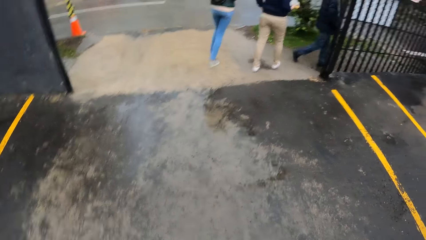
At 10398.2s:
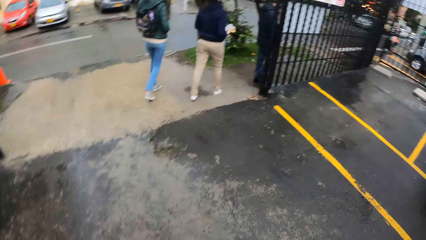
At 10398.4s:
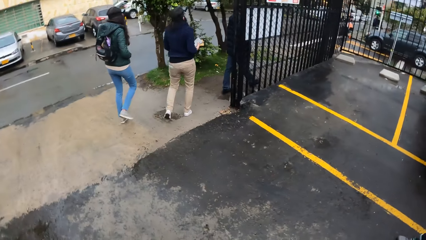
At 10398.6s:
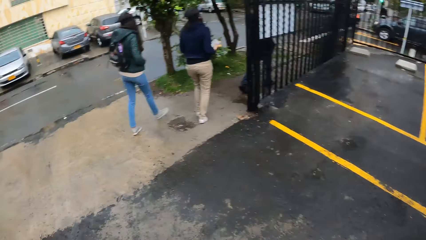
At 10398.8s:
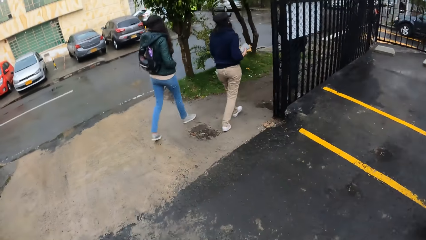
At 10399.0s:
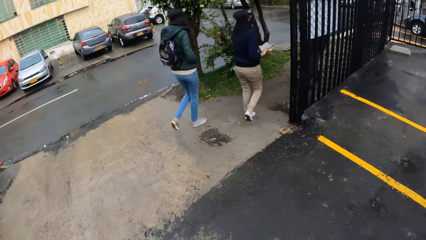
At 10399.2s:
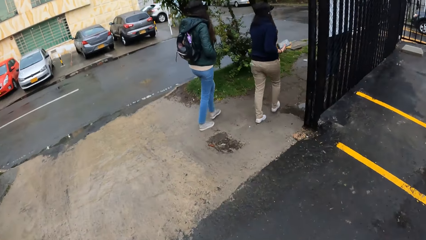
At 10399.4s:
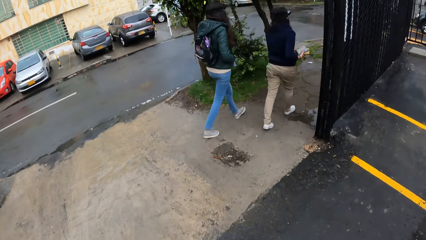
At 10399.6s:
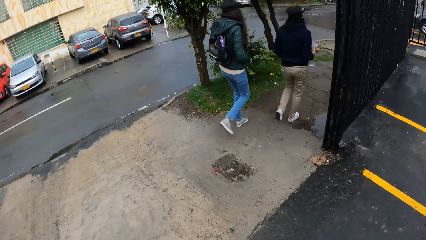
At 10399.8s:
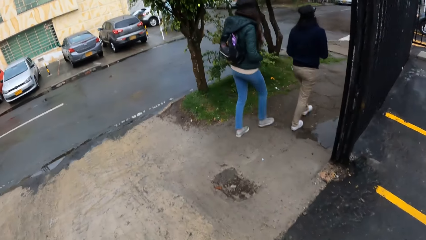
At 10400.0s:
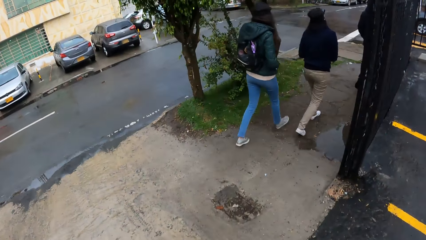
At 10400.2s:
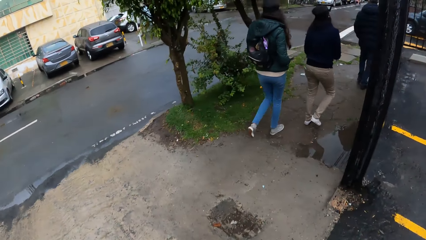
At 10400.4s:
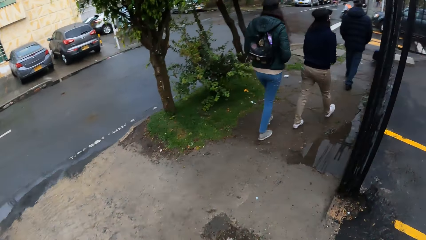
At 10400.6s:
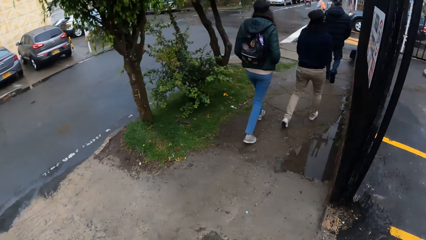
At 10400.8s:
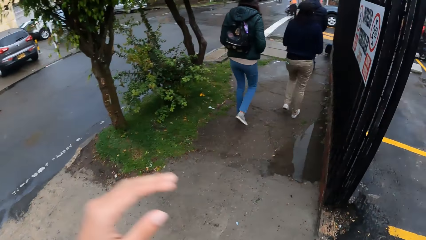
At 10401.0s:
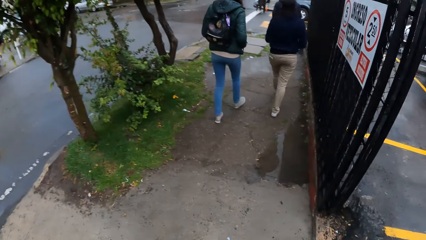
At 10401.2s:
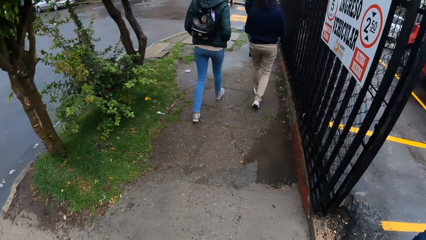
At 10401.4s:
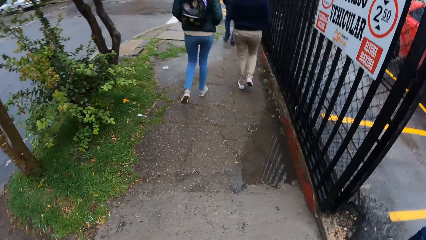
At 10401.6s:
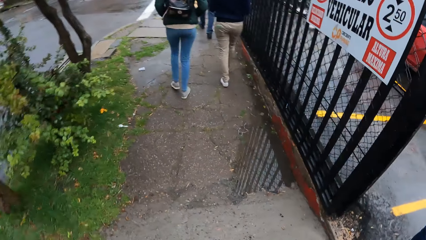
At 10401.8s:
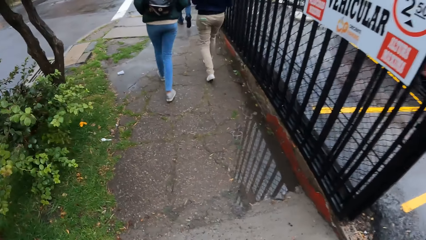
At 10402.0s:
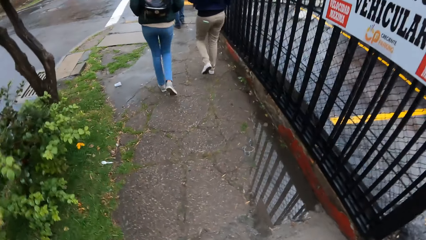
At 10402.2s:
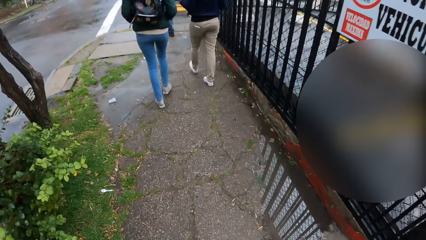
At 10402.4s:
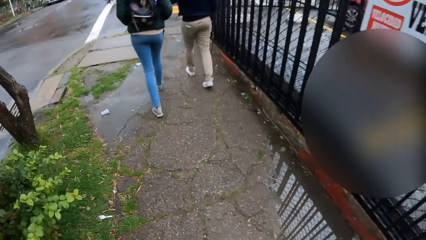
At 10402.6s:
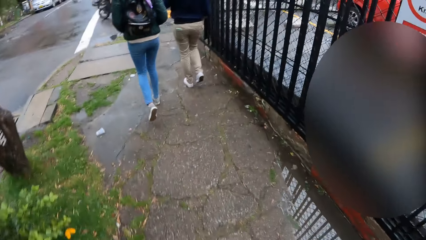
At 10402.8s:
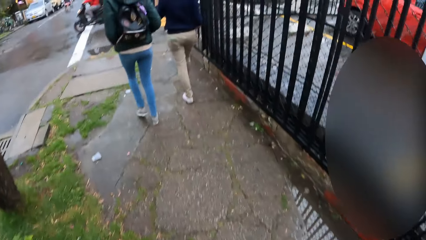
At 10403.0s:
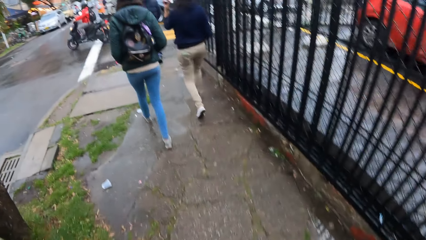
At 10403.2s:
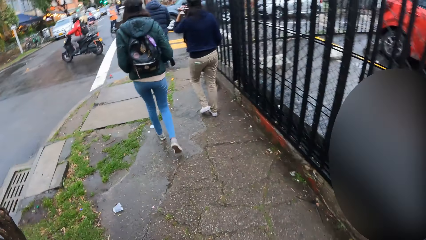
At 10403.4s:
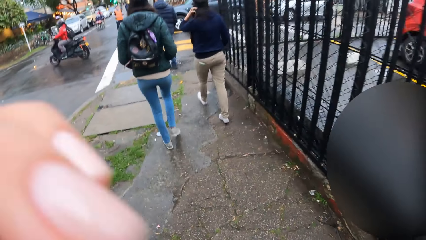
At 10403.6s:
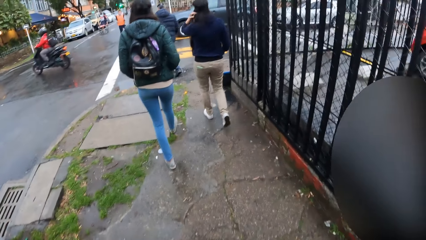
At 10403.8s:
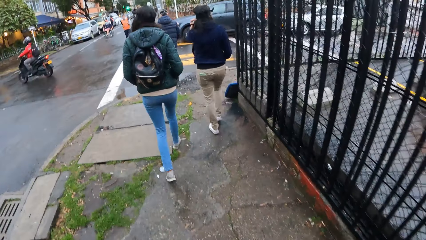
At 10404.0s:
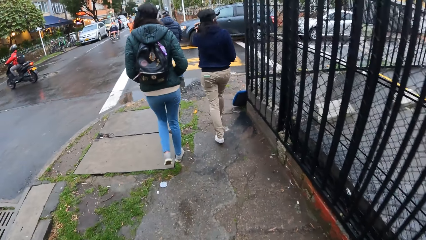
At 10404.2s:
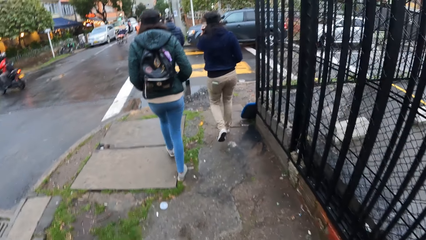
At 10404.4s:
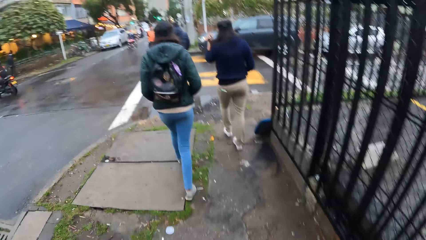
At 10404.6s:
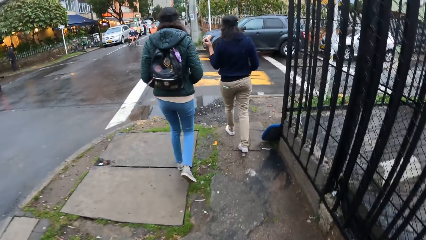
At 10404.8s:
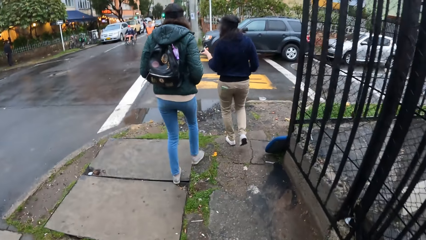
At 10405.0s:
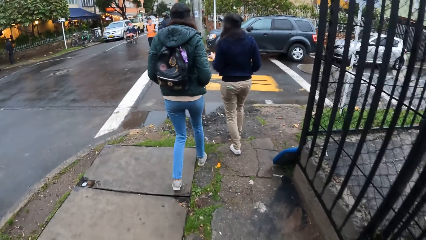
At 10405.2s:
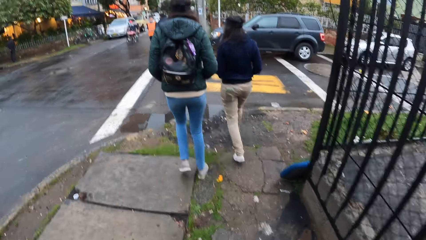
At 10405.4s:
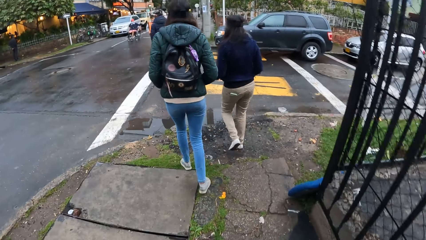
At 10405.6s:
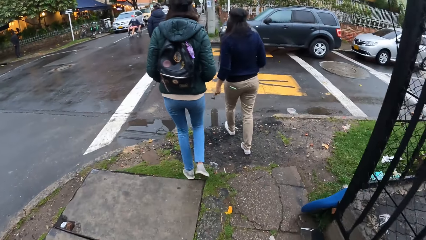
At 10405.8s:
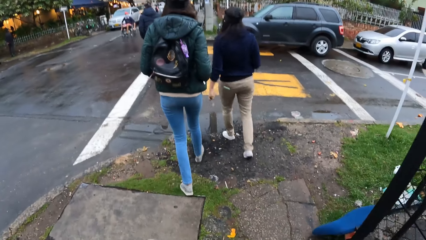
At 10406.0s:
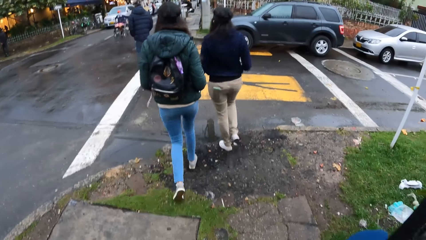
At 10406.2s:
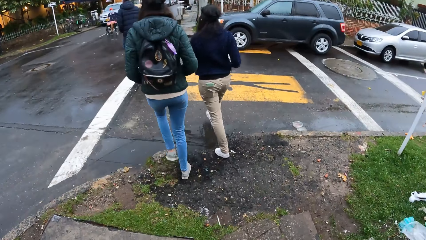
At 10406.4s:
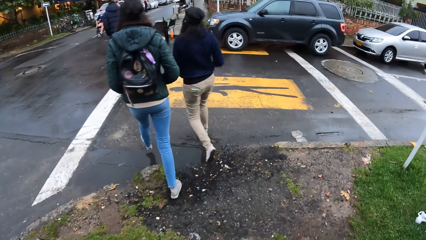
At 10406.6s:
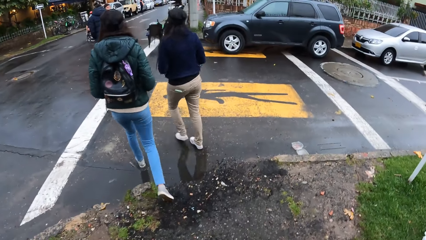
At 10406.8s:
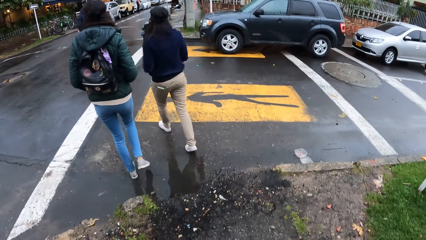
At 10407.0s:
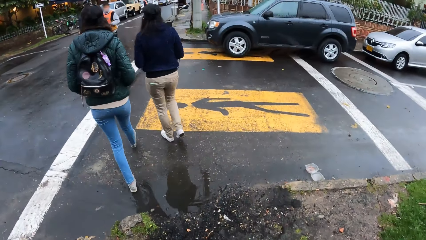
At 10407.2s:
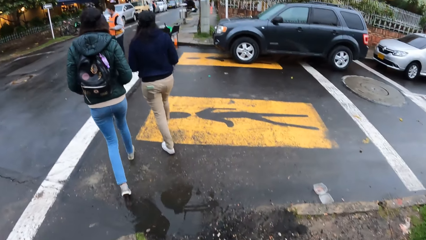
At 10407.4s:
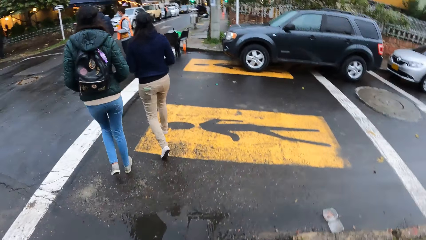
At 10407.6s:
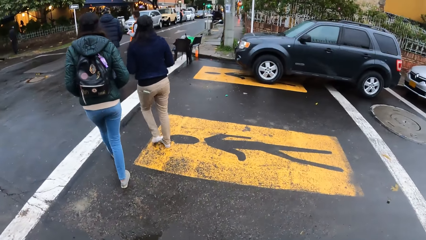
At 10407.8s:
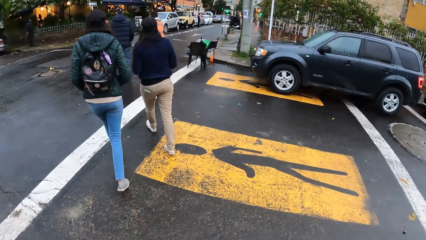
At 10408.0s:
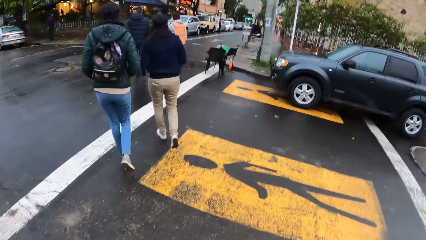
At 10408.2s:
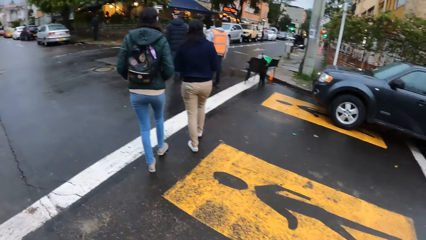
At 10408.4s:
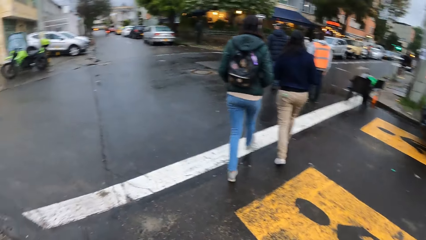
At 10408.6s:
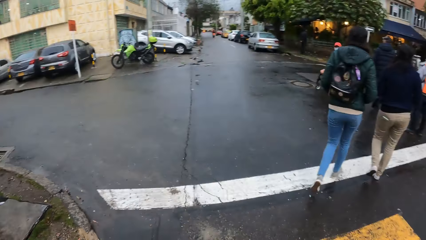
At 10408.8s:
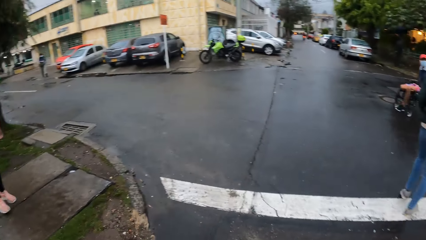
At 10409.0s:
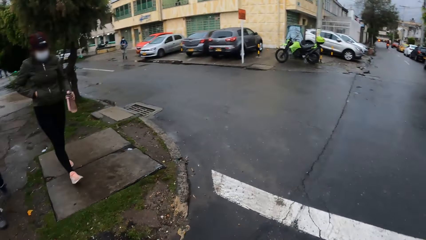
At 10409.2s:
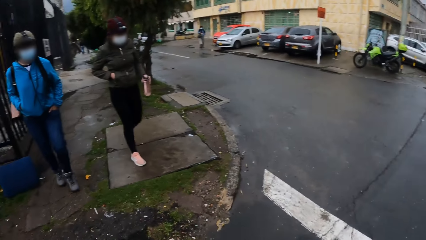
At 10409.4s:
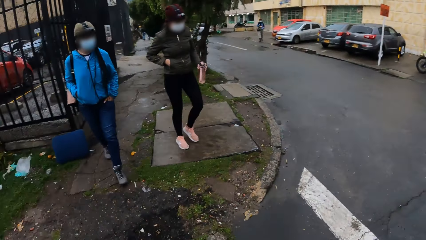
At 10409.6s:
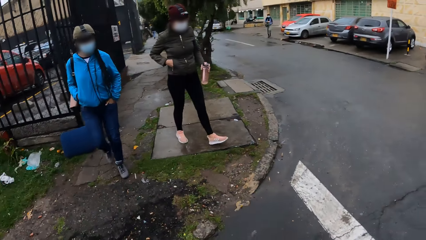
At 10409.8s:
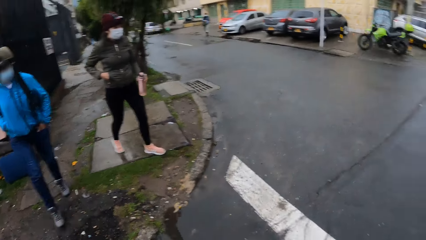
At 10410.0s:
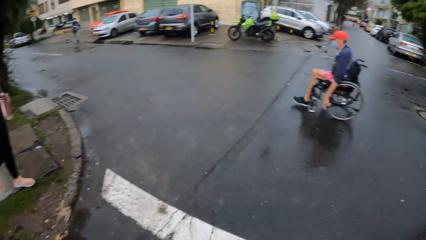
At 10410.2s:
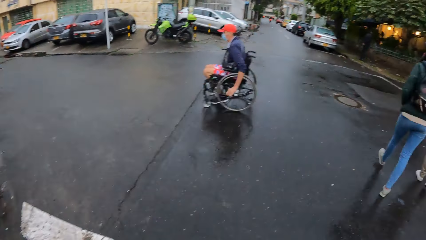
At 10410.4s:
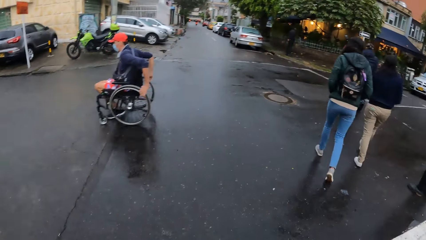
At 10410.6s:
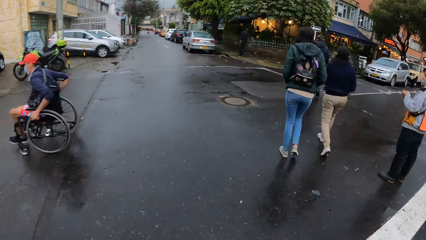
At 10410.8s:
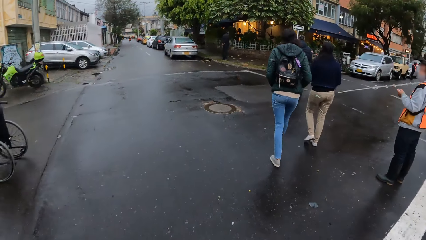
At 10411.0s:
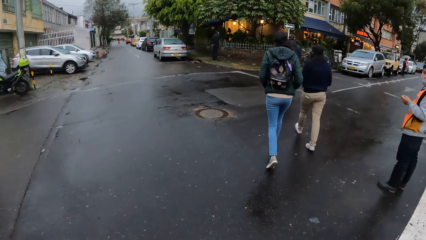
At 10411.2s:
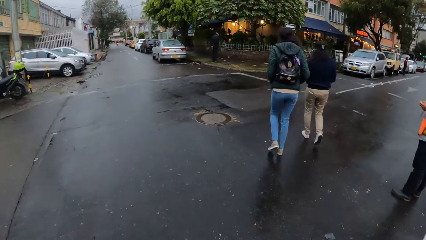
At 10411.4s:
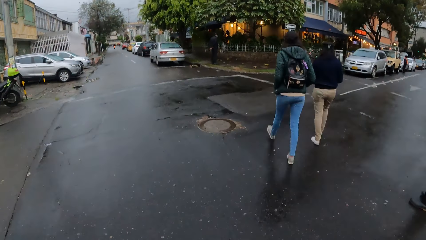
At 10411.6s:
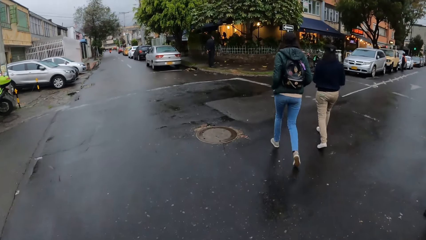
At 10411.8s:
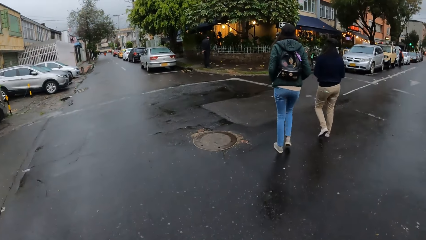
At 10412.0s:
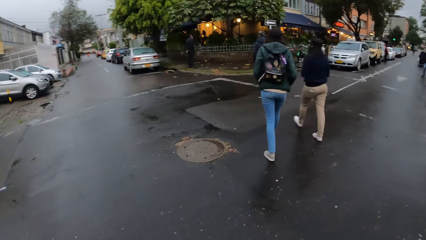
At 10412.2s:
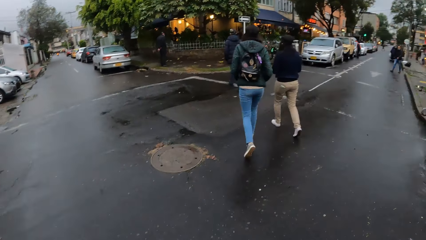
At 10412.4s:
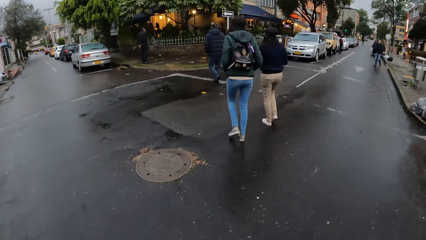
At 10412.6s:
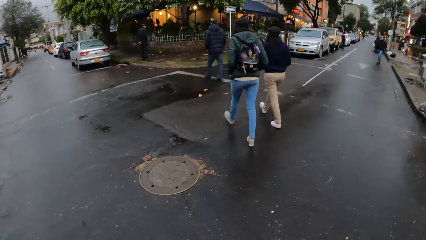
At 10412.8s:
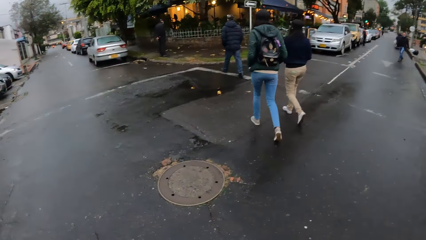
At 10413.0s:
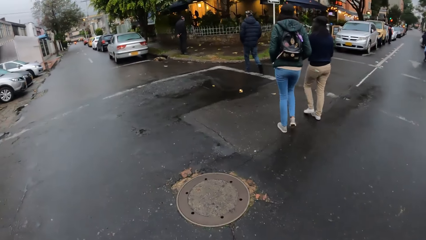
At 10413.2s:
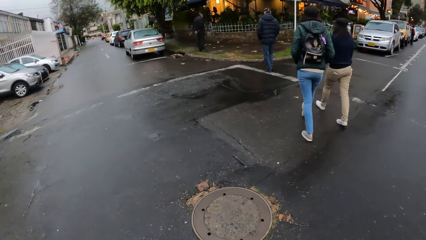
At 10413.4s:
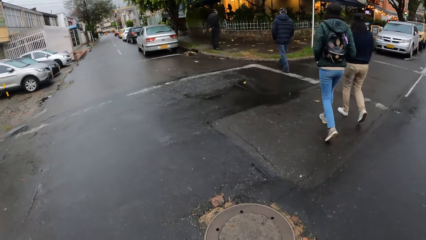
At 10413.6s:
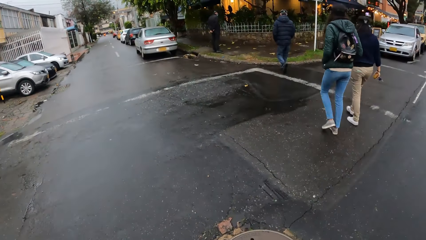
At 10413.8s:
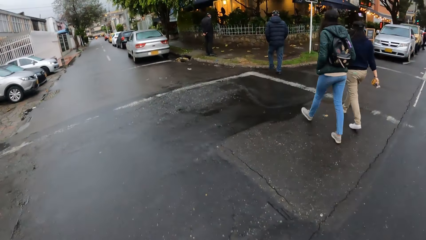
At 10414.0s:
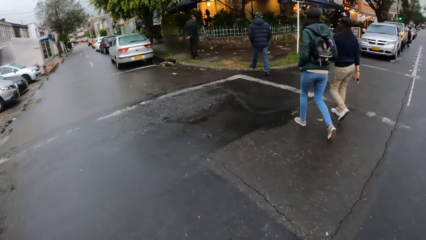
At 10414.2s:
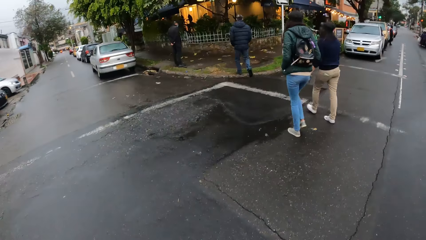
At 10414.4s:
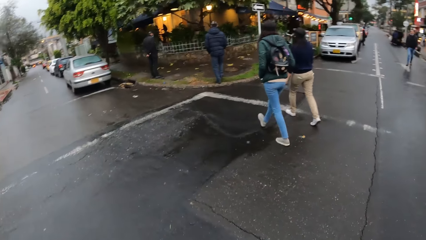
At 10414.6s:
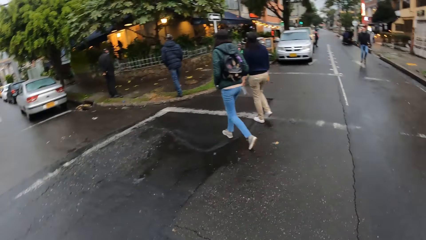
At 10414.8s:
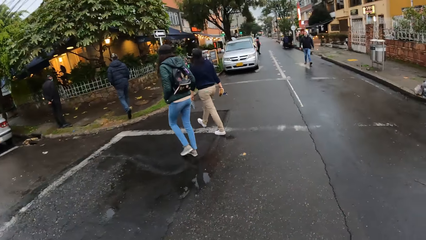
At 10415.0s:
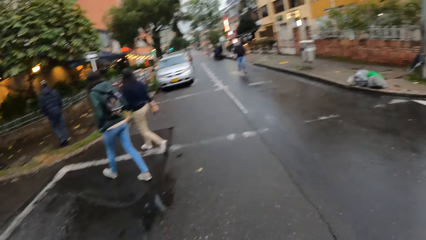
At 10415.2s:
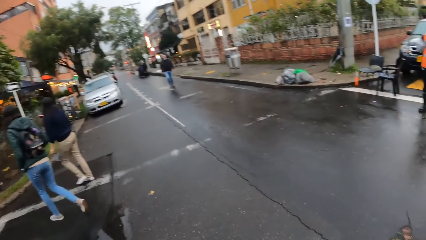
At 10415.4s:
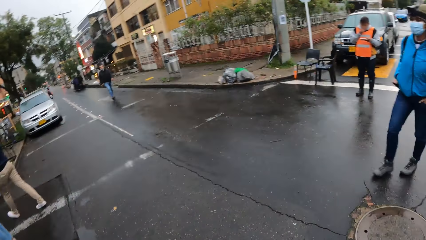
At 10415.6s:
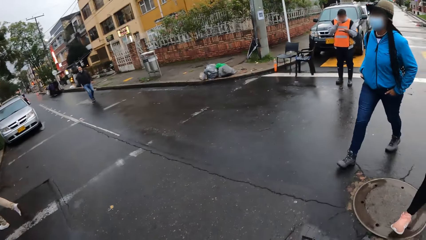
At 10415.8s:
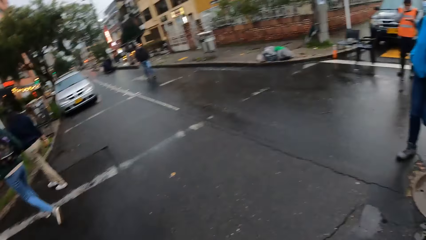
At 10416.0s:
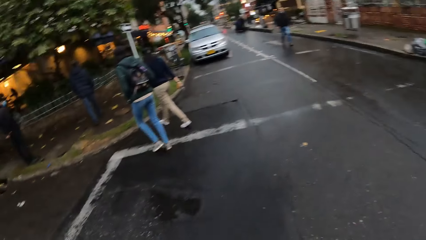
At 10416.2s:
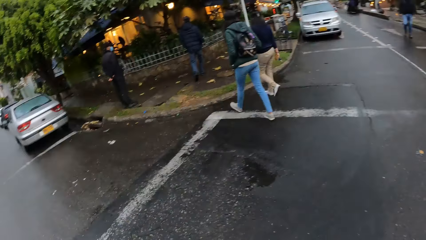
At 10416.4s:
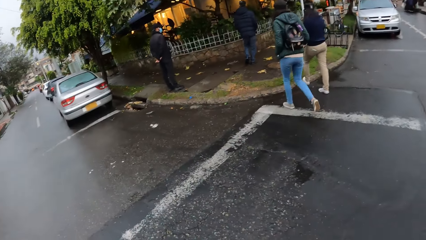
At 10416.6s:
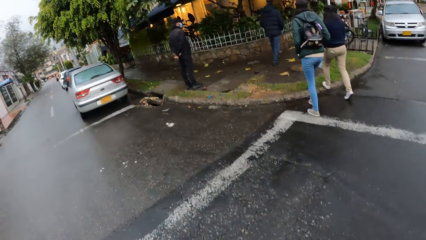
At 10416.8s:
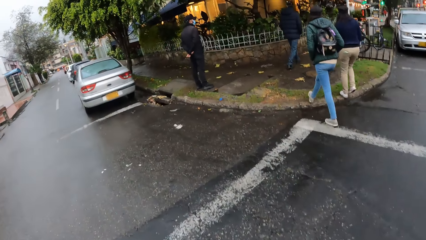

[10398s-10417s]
The camera wearer turns his head.
